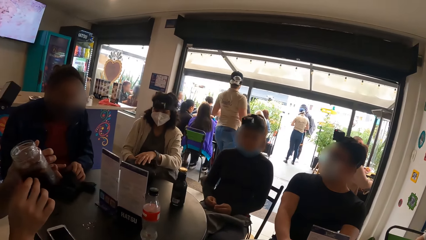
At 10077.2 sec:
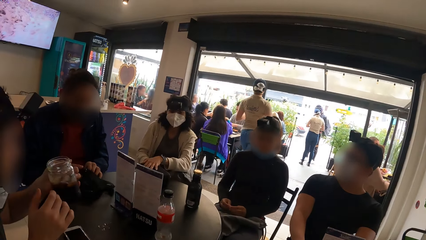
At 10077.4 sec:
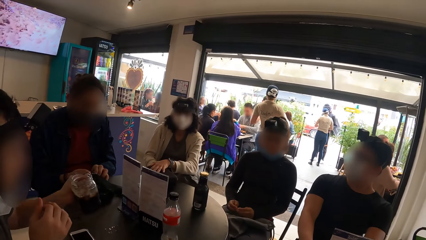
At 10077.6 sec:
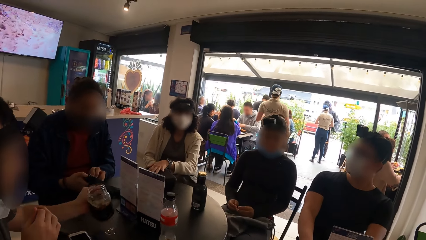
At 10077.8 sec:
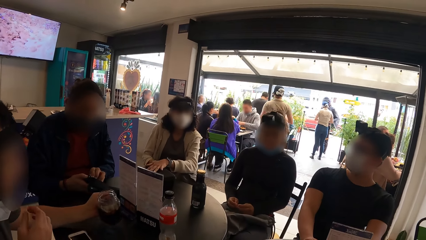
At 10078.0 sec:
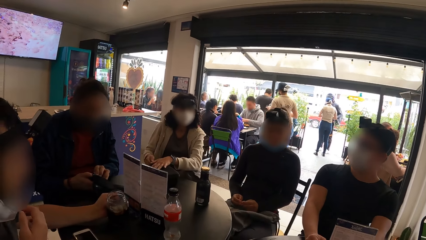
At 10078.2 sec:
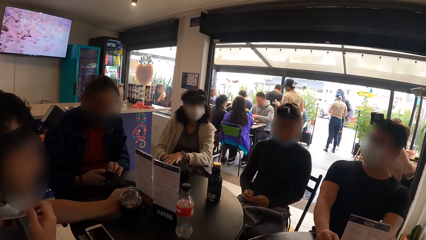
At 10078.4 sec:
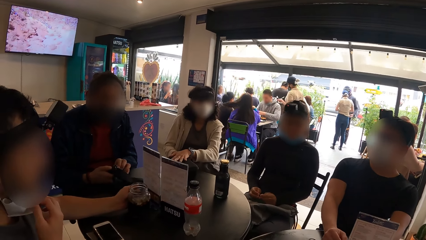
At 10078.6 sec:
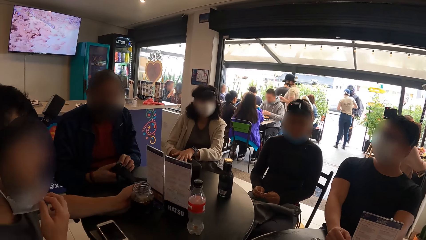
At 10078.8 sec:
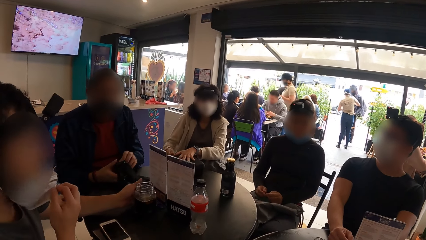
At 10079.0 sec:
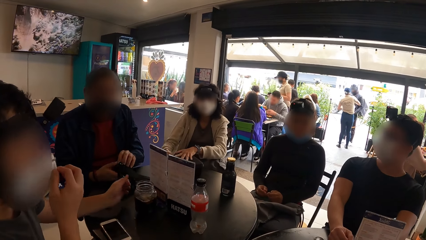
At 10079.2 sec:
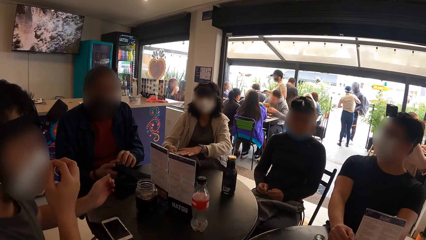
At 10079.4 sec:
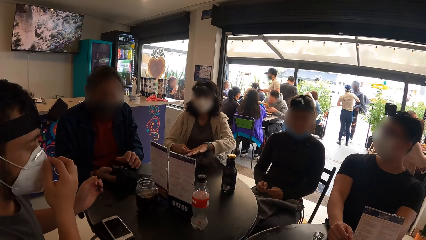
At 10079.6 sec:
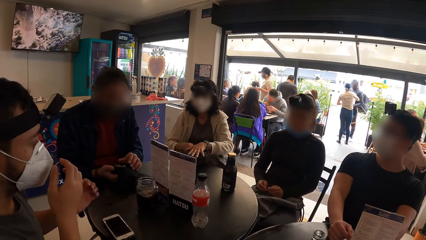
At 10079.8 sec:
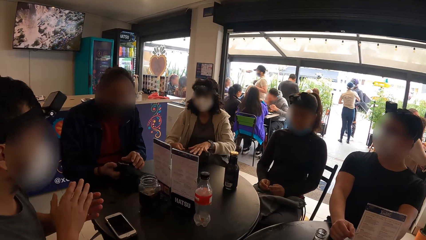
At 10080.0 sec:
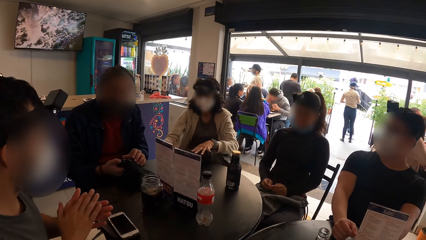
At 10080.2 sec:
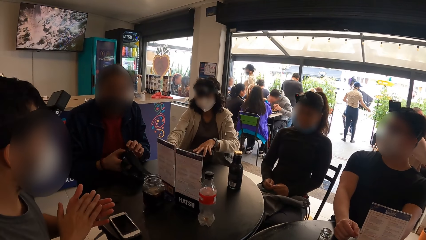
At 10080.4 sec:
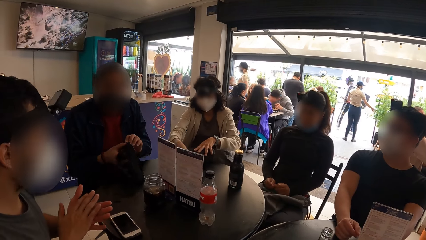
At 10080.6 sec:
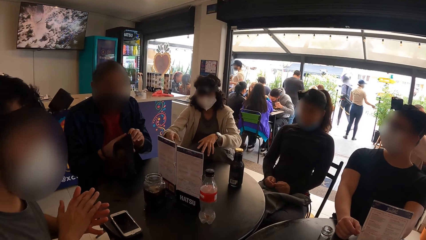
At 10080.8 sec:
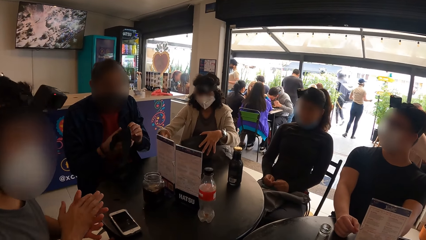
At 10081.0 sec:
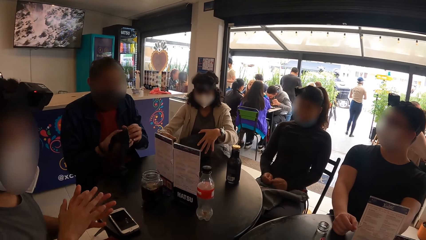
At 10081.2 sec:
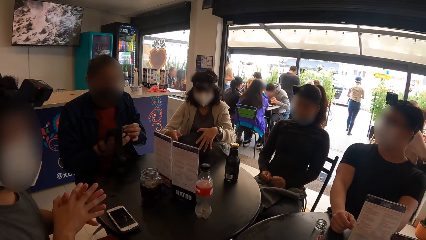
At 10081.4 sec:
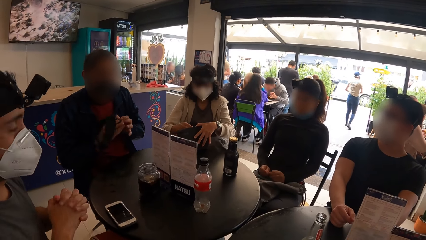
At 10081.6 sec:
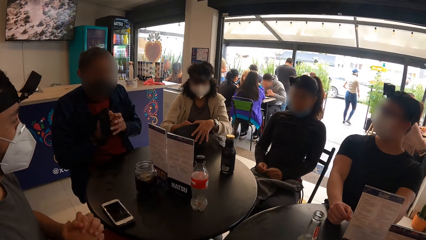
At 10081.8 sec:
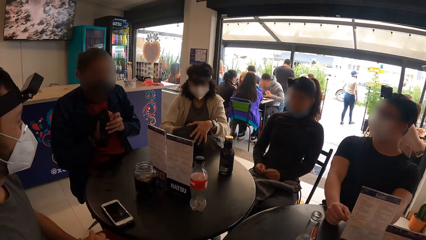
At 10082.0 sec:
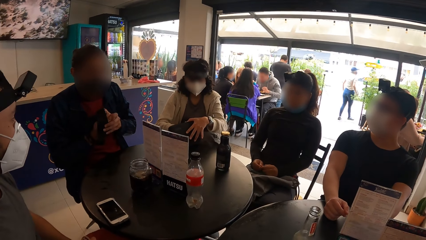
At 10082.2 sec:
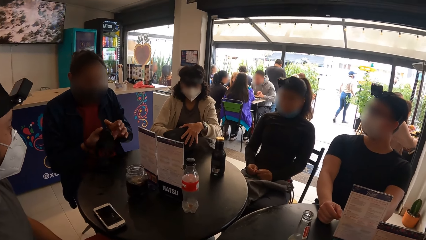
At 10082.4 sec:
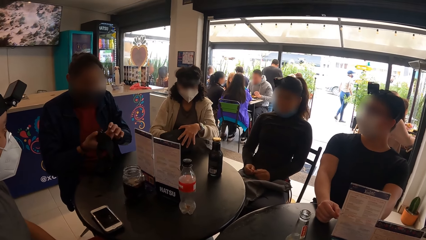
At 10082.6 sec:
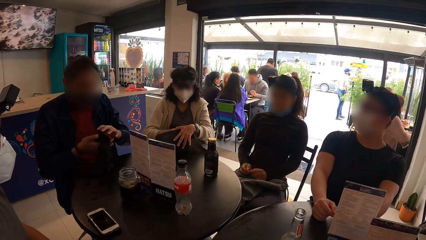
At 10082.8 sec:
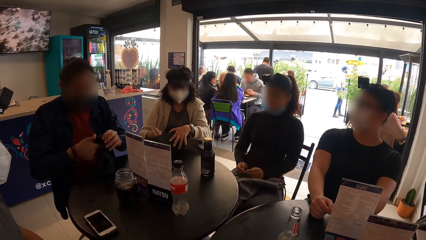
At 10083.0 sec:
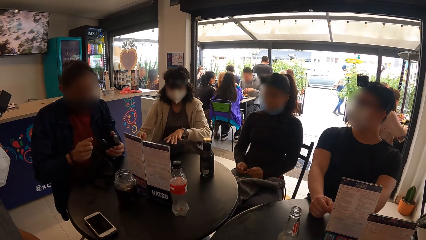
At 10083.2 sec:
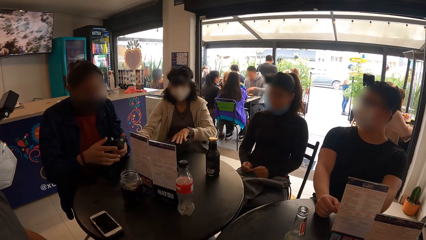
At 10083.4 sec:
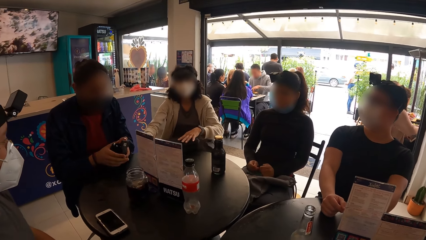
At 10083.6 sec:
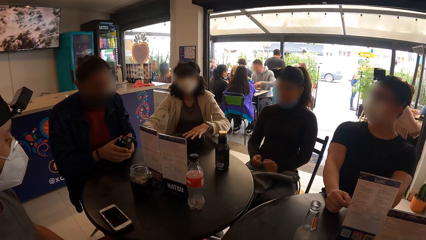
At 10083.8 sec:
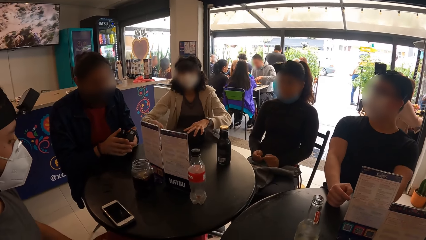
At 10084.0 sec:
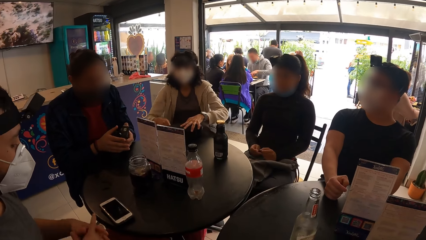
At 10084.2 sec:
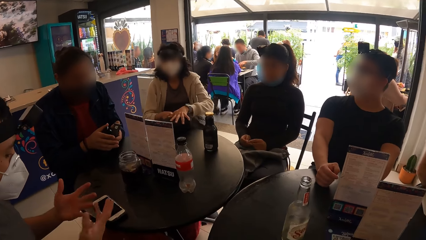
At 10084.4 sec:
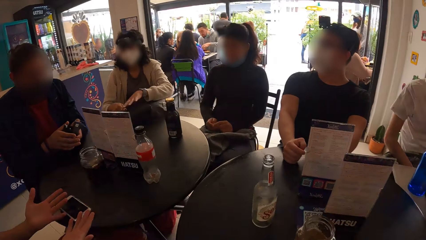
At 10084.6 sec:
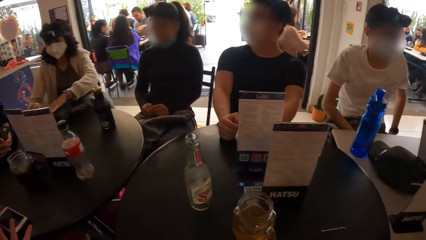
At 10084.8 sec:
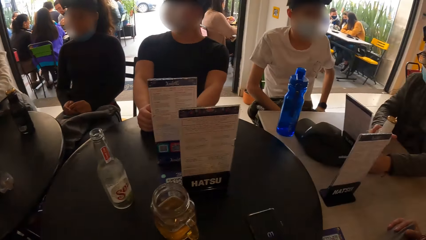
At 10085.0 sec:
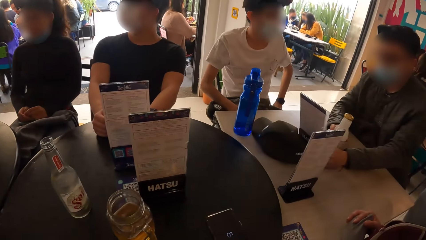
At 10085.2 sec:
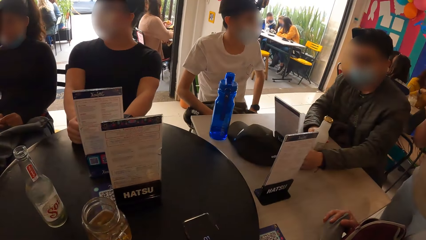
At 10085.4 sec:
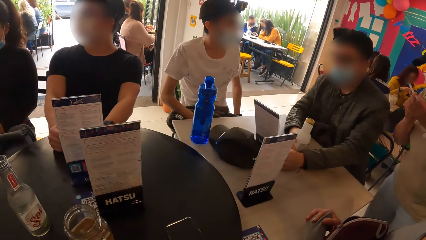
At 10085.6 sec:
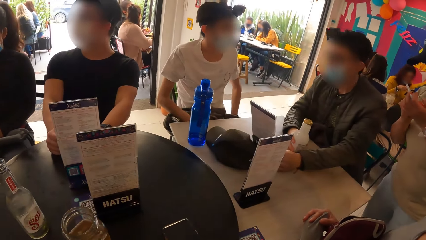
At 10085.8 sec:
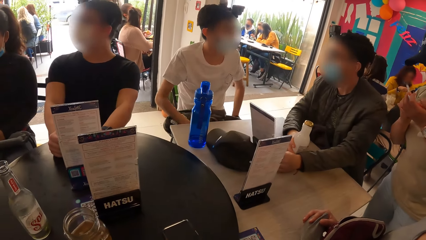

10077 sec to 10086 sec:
The camera wearer looks around the room. A man adjusts a face mask on his face with his right hand and claps his hands.

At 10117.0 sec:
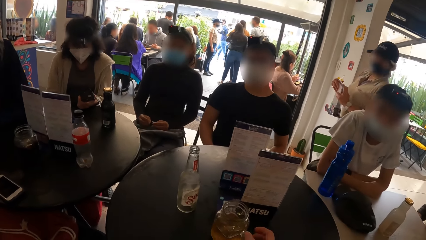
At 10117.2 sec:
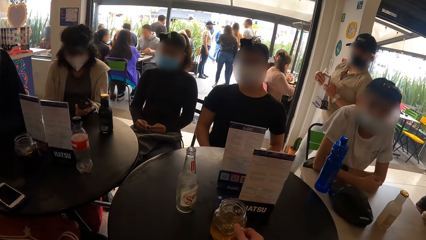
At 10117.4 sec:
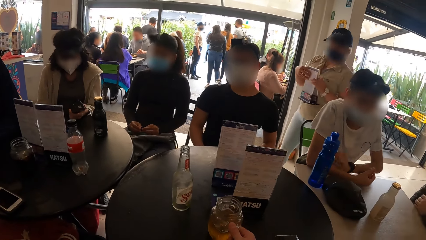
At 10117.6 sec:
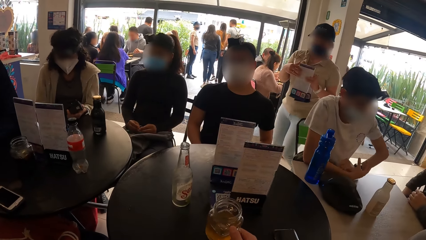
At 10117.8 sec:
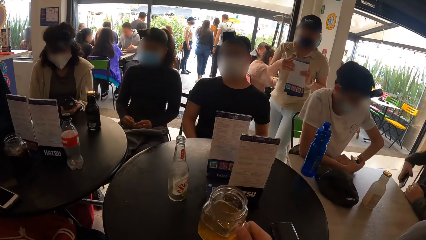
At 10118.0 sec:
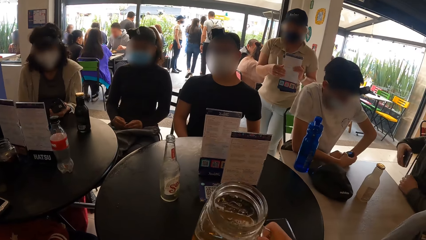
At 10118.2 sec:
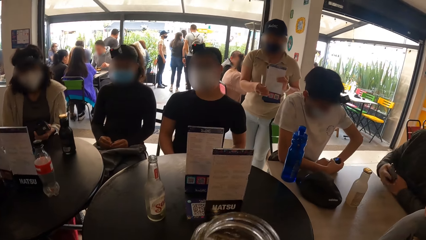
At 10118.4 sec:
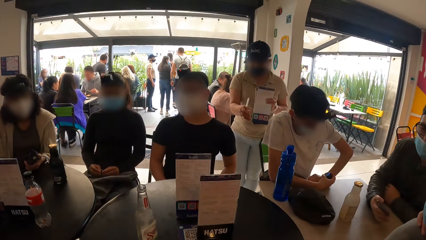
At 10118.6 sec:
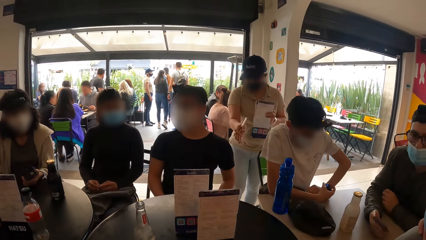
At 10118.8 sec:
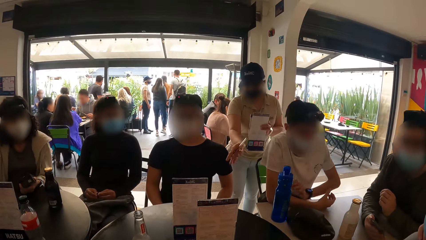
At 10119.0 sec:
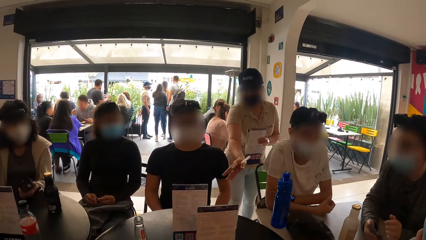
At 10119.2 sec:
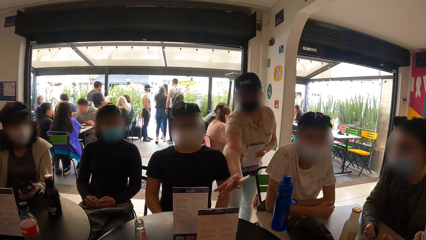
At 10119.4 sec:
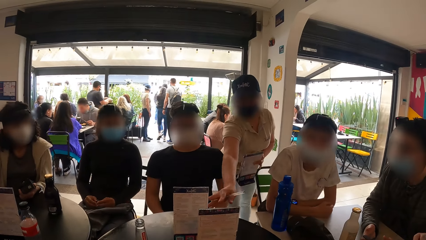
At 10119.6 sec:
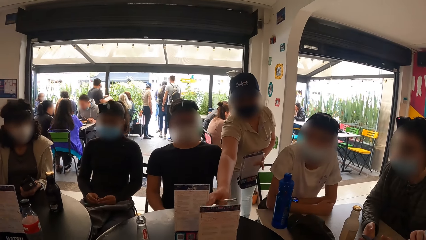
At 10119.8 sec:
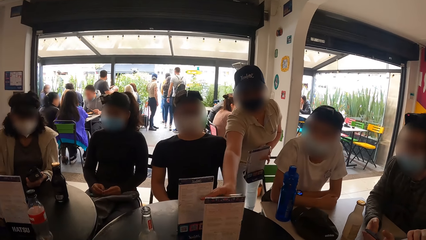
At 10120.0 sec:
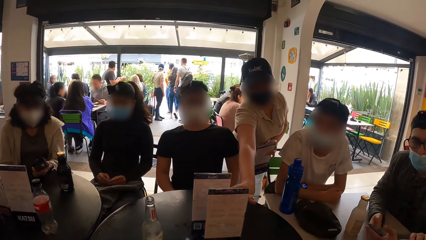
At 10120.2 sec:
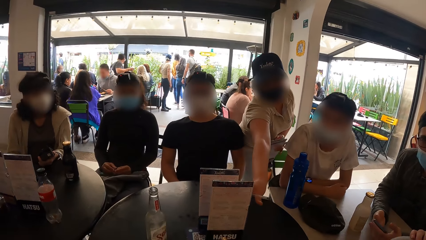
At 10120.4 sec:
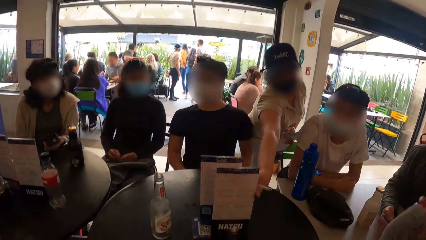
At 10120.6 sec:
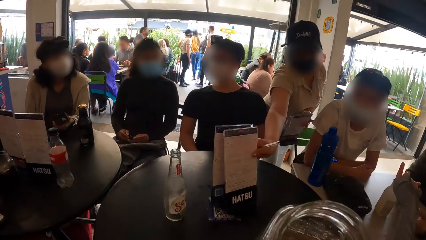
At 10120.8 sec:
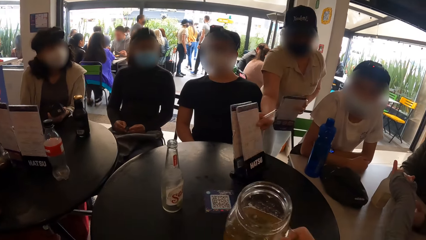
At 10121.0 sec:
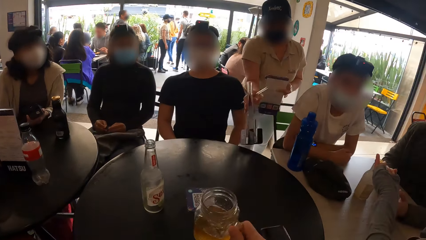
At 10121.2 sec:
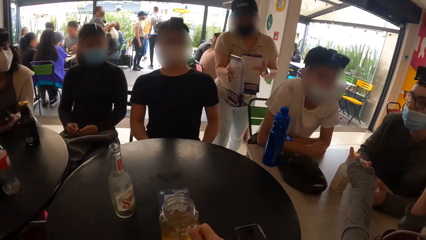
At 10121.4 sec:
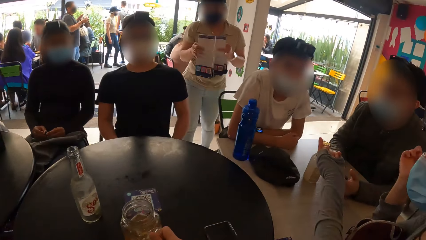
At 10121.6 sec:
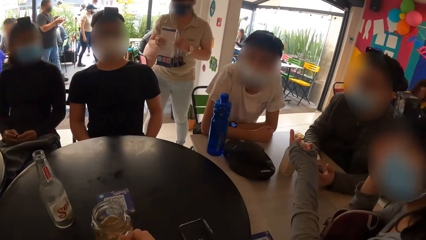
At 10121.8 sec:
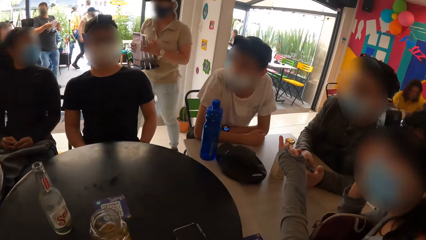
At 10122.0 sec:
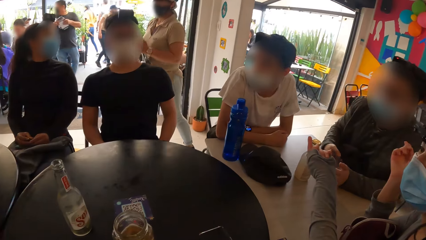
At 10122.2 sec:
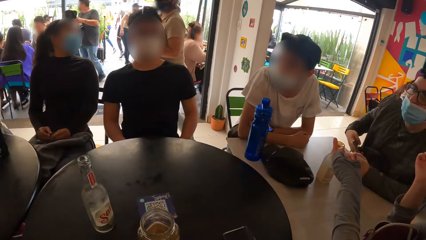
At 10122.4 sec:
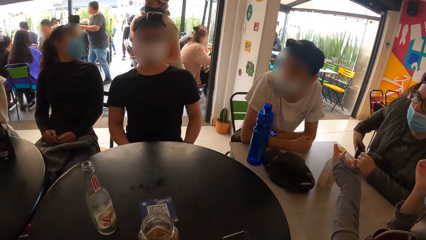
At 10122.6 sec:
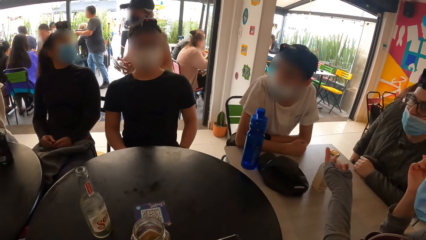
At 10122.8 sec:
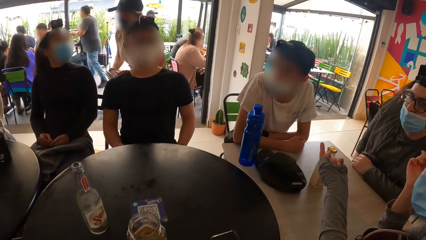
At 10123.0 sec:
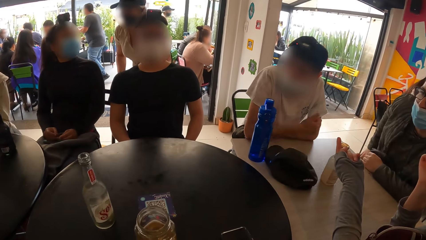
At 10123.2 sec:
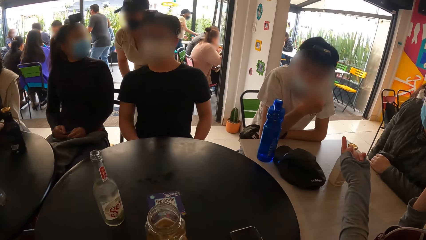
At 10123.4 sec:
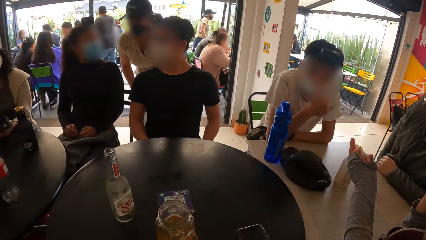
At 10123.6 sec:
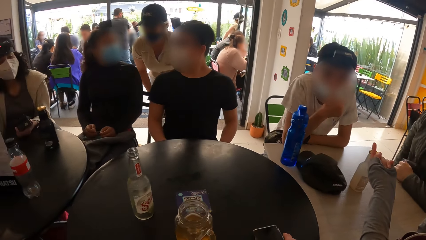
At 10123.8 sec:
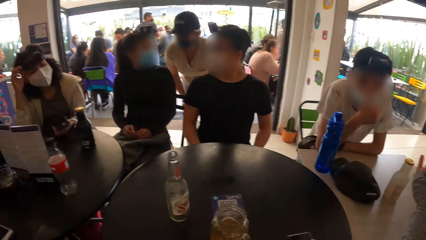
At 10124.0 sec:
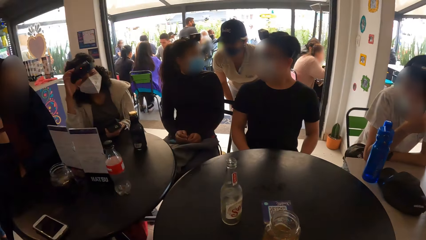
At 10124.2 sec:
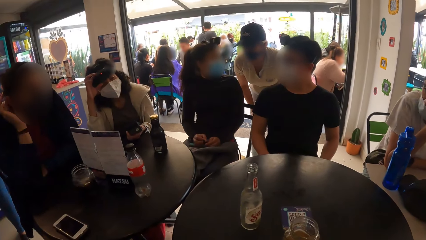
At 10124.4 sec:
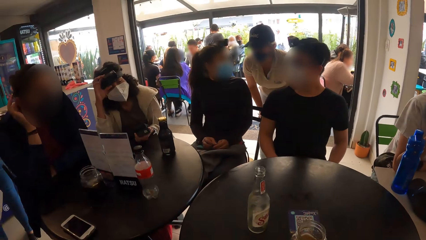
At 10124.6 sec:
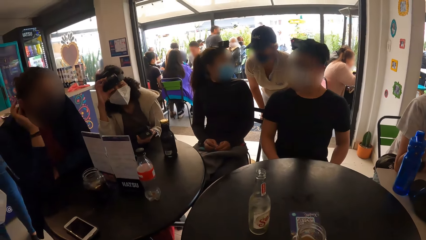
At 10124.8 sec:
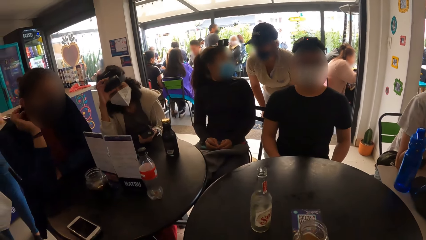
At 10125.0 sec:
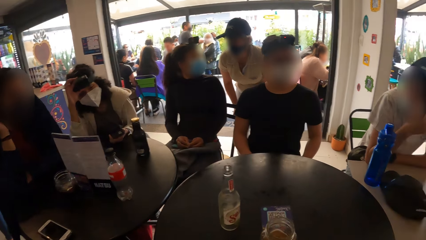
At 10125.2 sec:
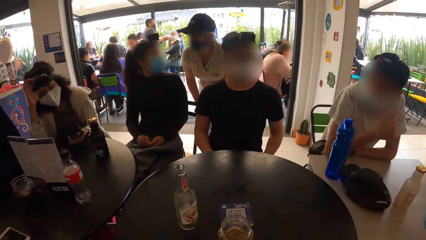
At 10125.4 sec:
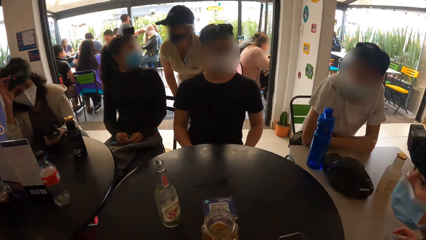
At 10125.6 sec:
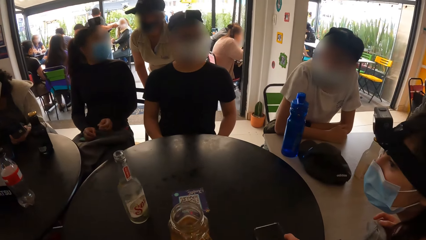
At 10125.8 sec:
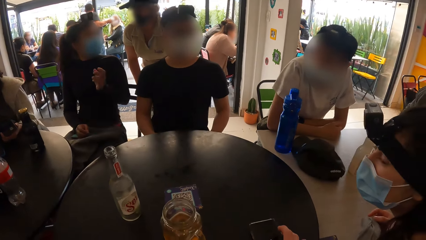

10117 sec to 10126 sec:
The camera wearer sips the drink. They place the drink on the table. They look around the room.
